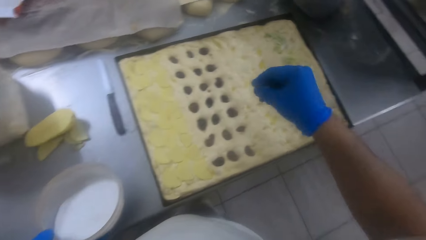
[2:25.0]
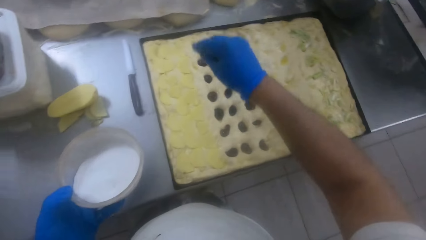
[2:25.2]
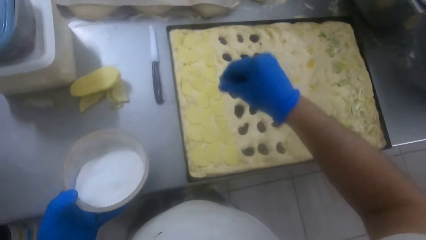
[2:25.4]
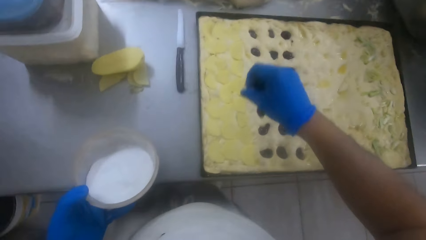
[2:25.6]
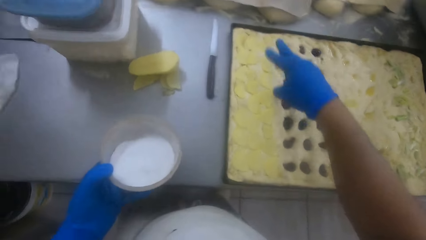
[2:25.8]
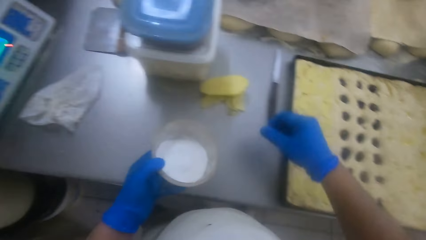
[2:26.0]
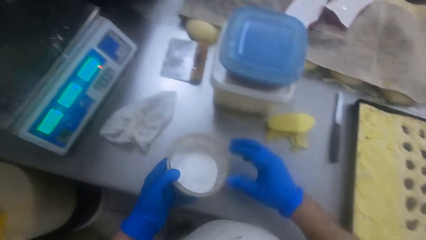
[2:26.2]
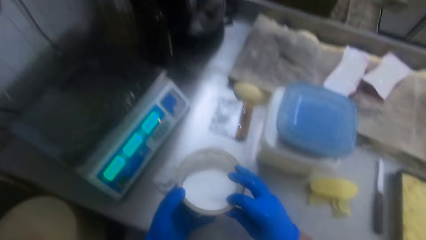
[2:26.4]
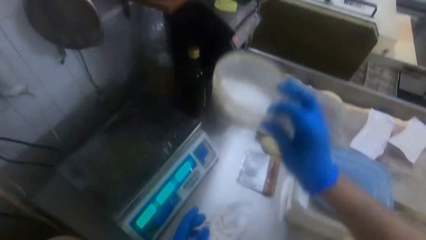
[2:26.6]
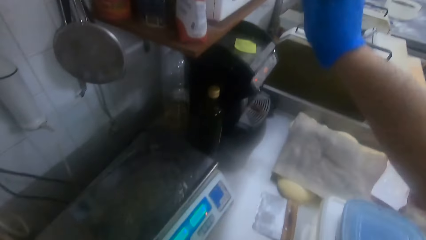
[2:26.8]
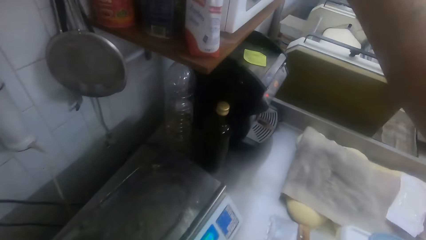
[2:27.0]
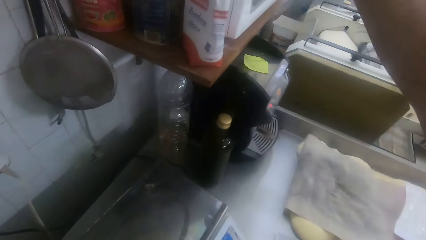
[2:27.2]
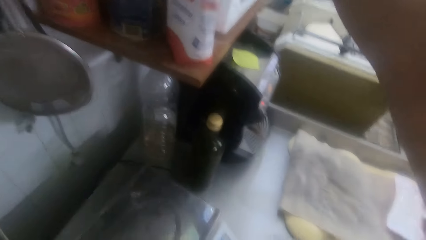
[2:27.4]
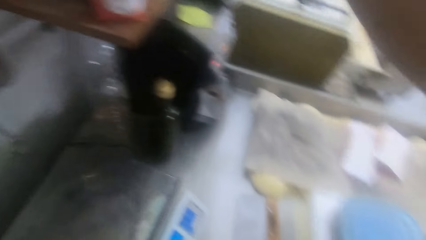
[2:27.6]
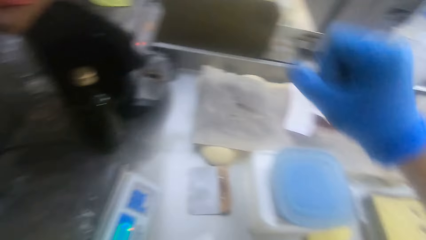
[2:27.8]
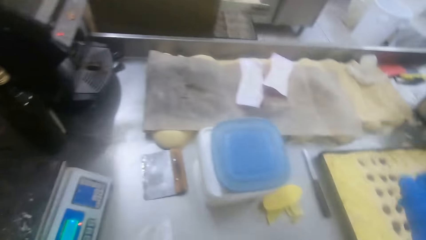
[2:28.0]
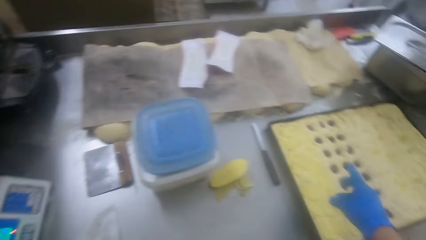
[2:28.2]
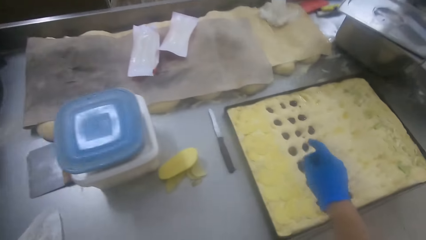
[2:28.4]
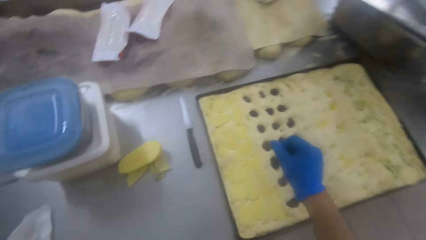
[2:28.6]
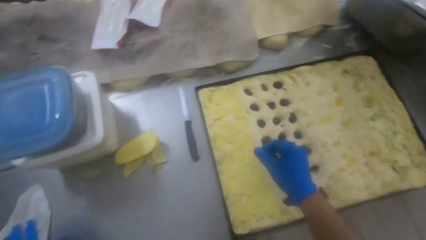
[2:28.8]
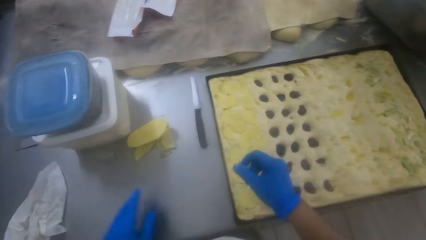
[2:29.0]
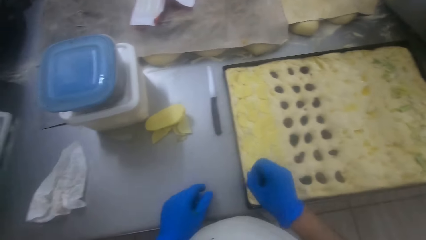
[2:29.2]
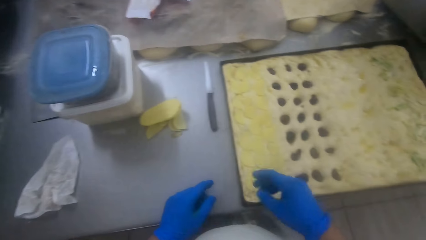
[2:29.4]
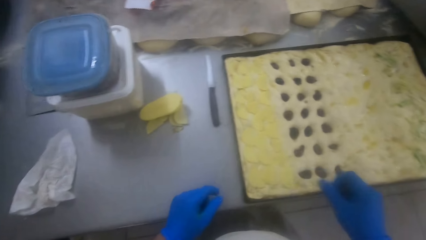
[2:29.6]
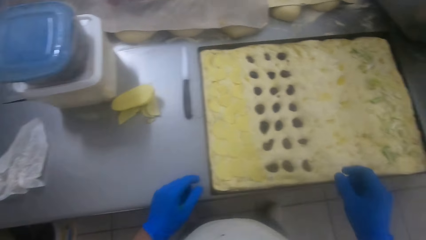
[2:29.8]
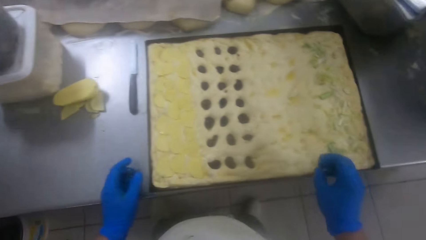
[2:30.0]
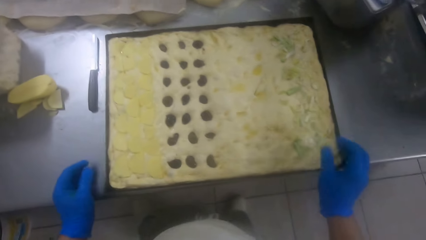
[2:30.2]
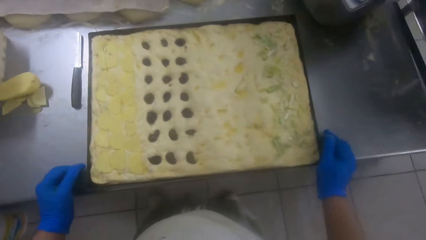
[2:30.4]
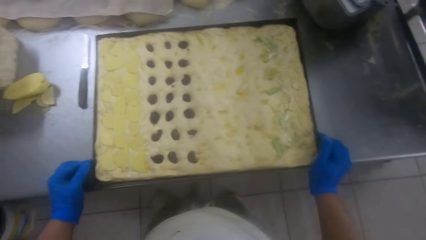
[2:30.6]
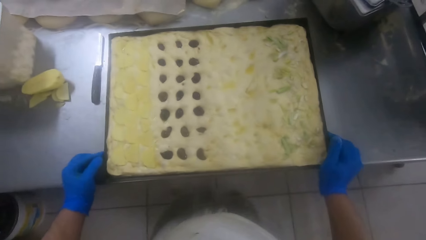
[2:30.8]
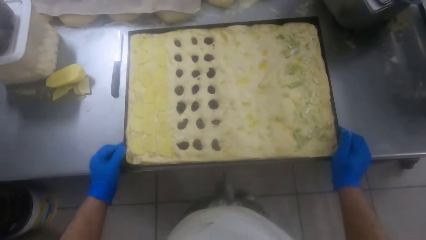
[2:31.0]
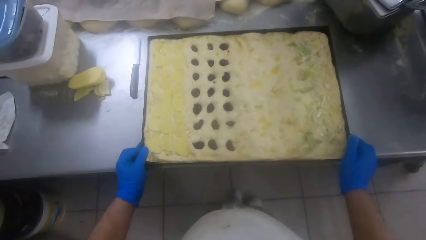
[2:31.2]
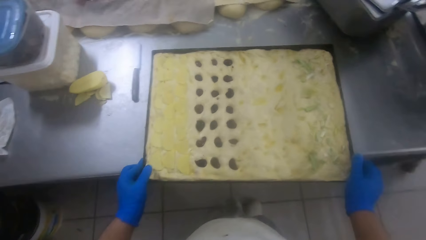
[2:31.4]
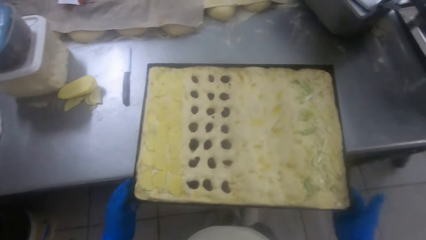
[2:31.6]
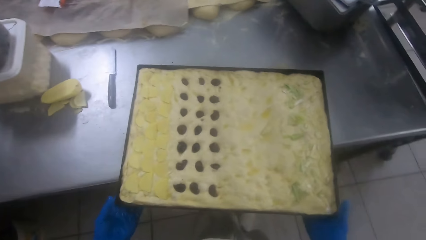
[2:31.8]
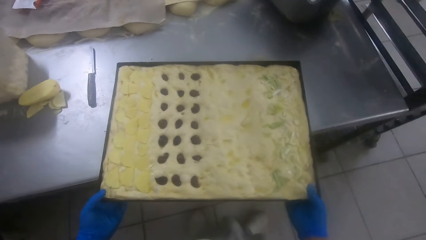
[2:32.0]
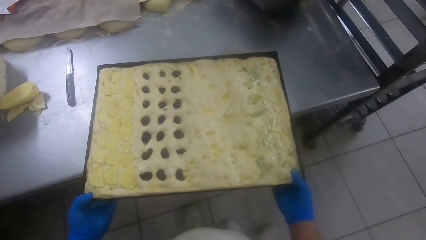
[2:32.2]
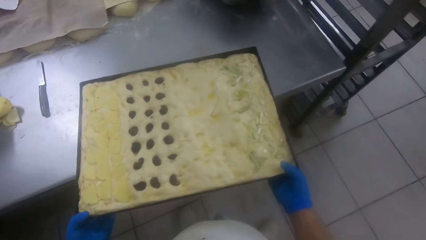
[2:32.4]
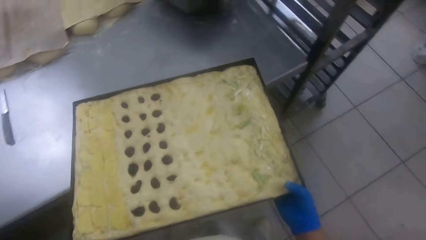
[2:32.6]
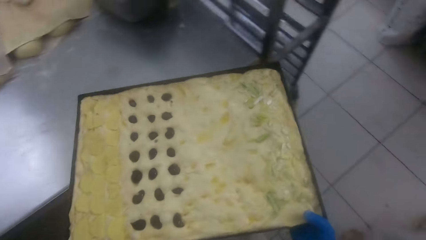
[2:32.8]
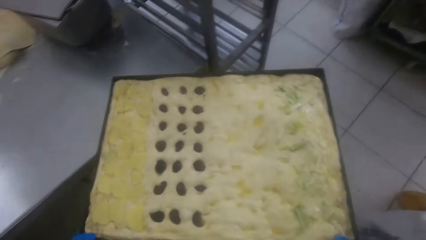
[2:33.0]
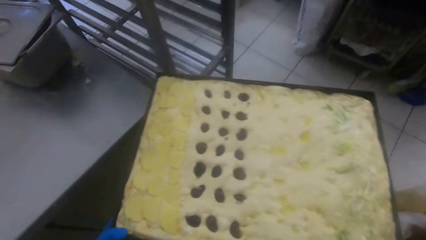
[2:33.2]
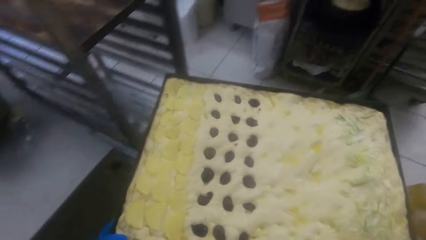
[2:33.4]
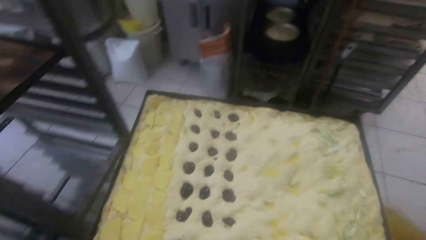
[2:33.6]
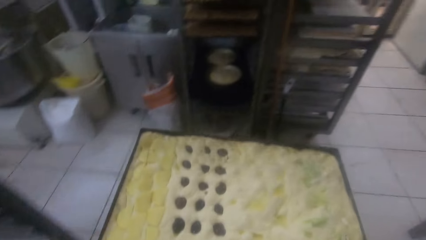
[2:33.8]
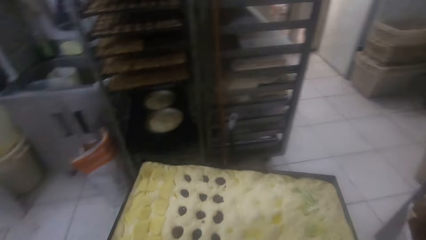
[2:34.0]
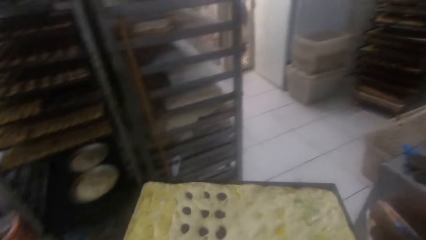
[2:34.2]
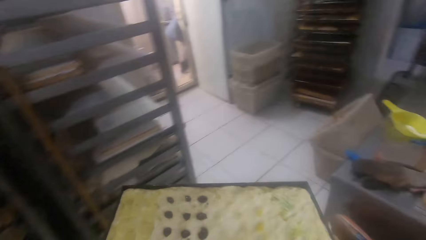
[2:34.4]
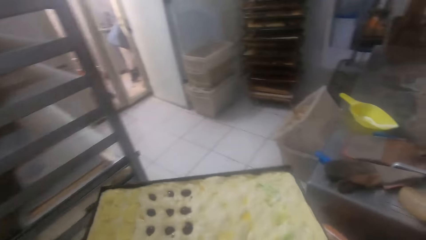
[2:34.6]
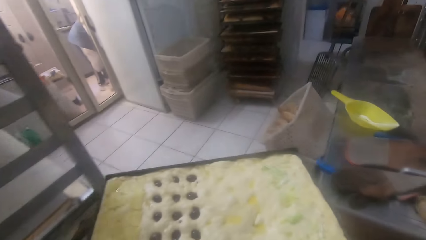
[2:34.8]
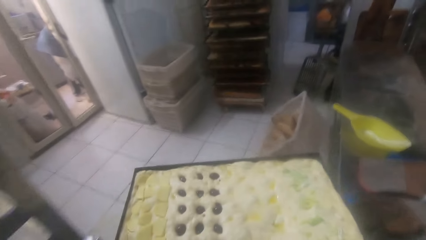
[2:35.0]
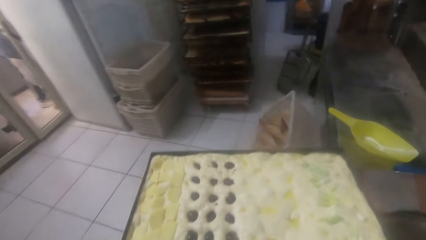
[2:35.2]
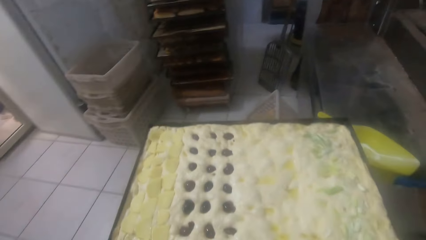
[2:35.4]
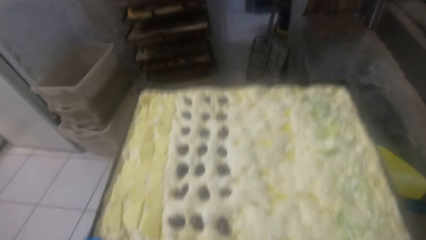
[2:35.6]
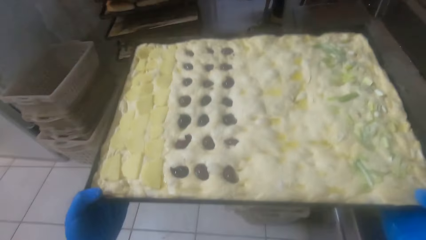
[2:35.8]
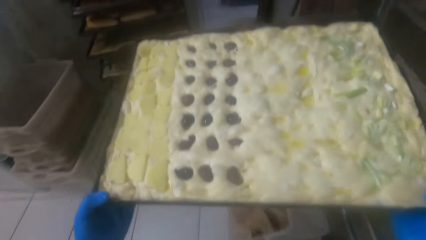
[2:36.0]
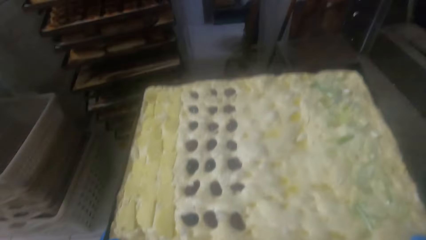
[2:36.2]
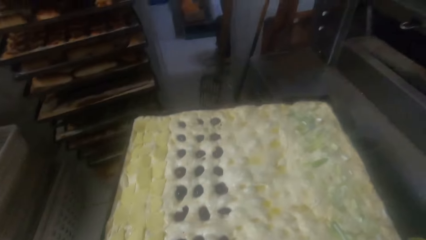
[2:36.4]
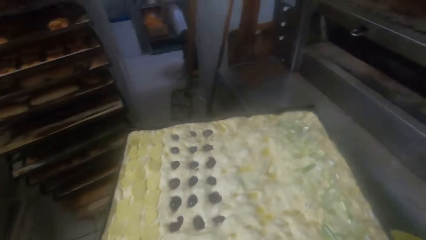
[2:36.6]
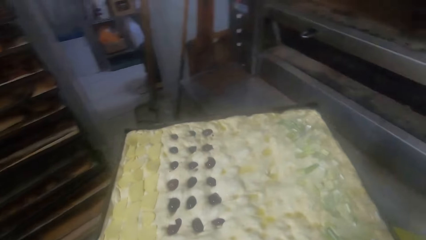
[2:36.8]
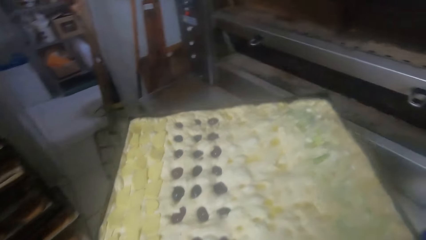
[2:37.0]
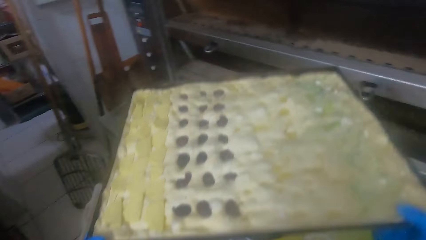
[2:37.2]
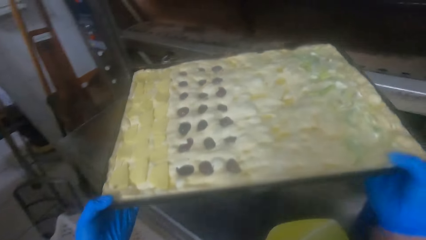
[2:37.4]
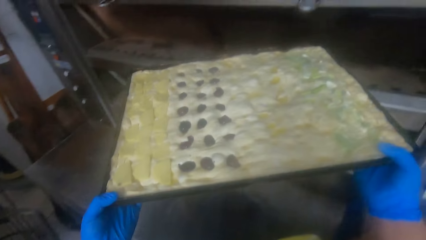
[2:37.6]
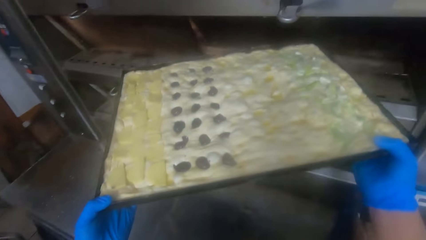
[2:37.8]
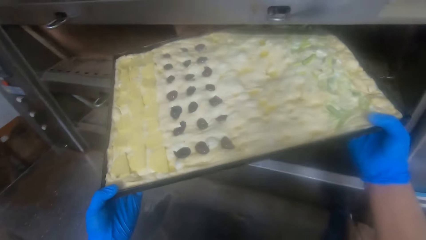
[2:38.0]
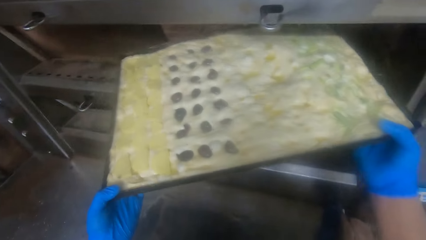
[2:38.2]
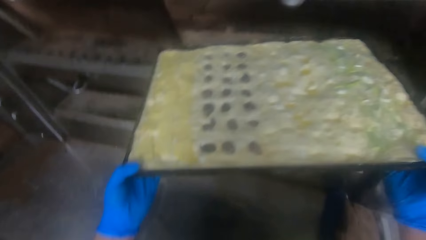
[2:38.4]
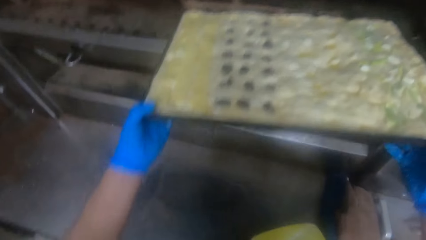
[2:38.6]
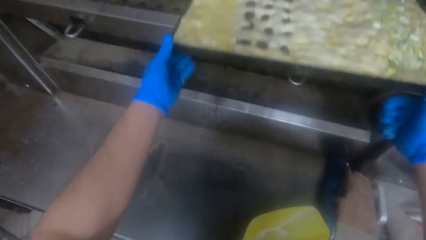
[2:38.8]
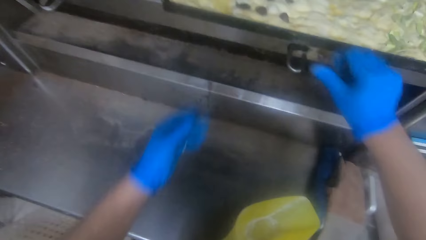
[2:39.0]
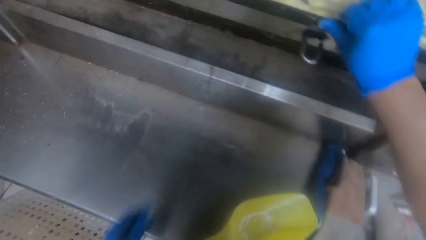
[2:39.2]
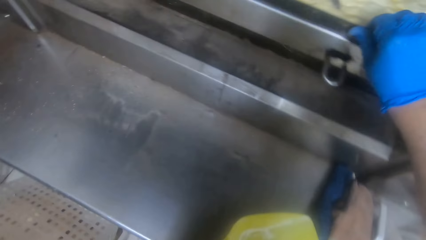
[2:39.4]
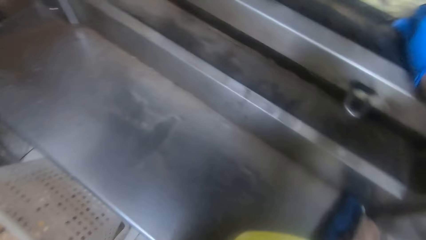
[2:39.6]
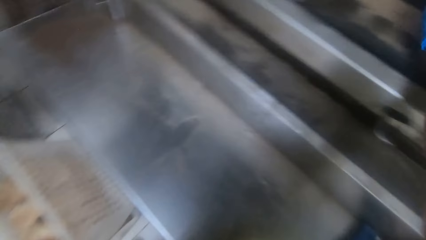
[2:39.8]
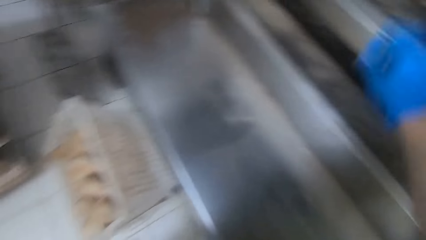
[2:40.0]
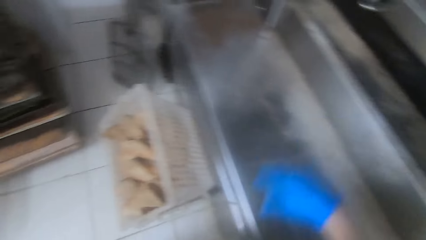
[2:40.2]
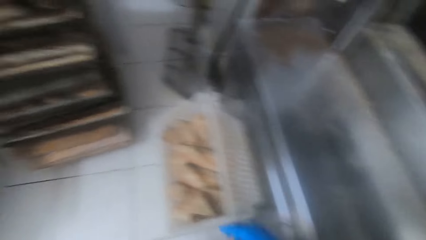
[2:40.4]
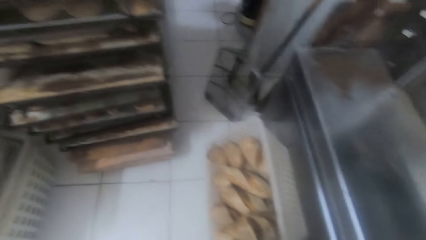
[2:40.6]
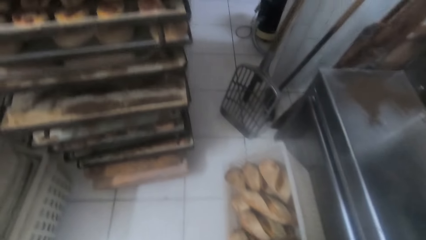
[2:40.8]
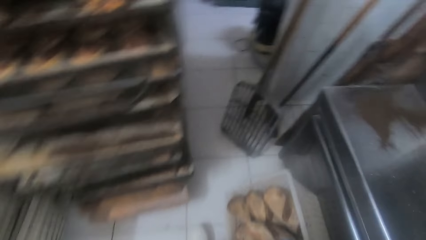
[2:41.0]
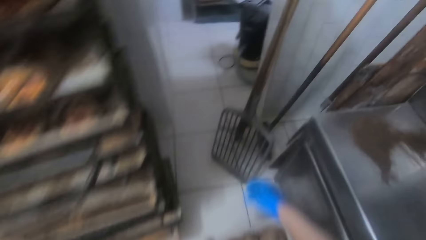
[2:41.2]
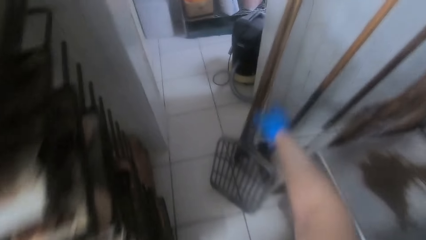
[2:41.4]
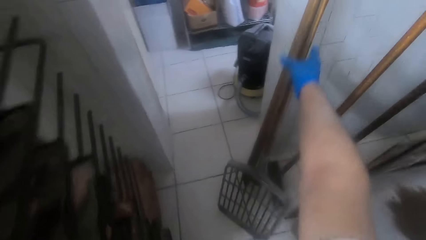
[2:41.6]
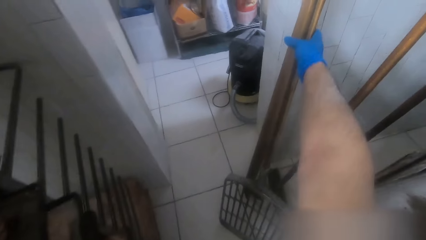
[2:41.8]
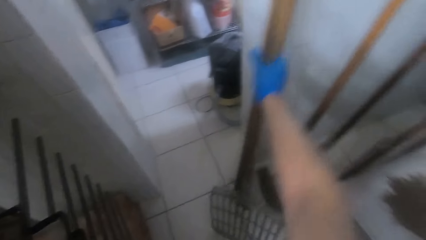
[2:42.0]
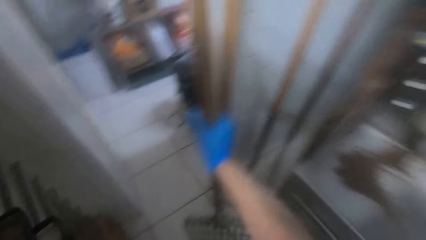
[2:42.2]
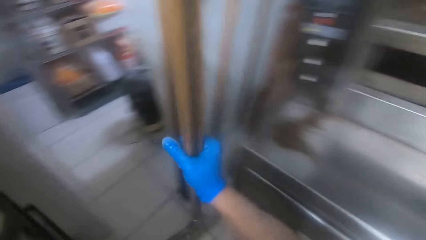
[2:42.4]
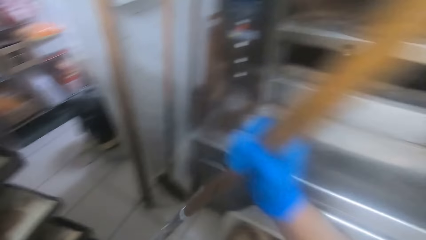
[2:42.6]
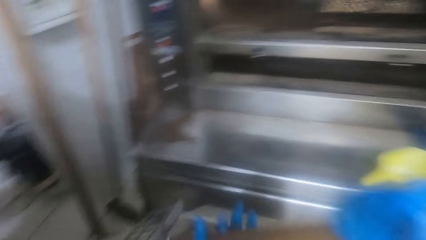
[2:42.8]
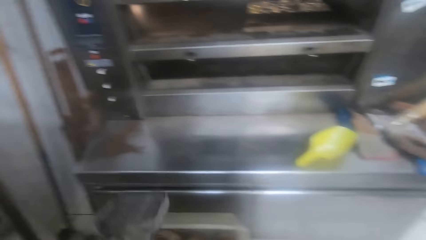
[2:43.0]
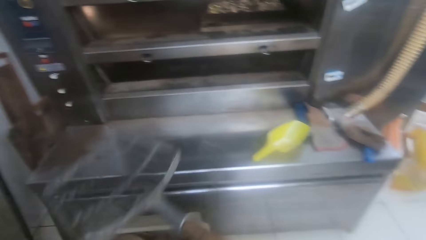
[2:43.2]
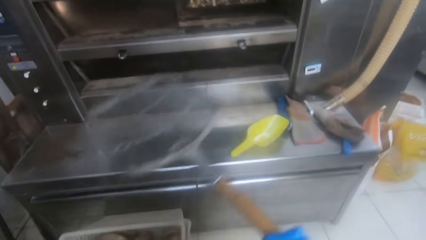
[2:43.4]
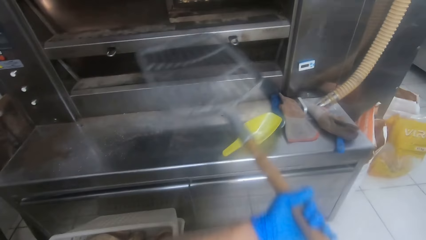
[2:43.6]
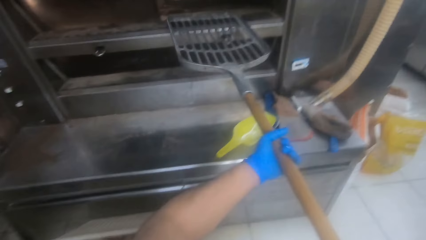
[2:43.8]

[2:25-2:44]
The camera wearer drops the plastic container on the shelf. They carry the pan from the slab and walk away with the pan. They drop the pan in the oven. They walk away from the oven. They pick a pan gripper holder beside the wall.
